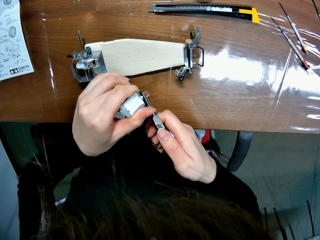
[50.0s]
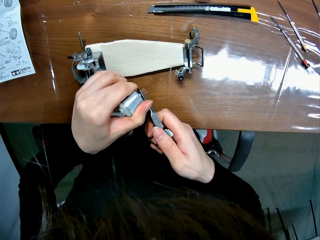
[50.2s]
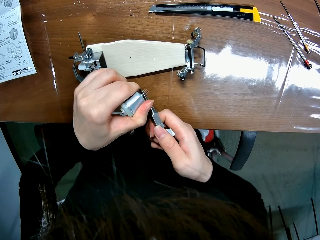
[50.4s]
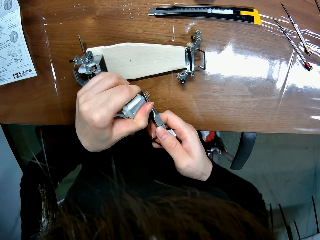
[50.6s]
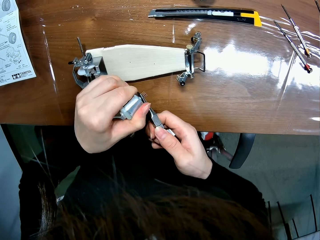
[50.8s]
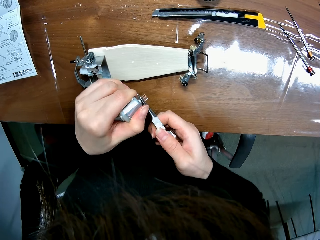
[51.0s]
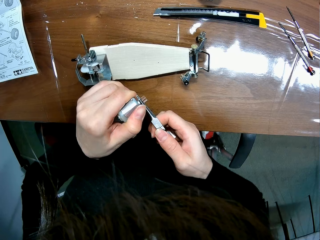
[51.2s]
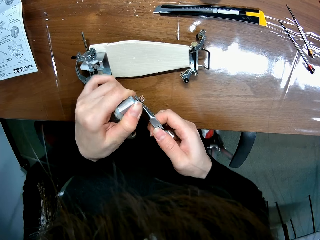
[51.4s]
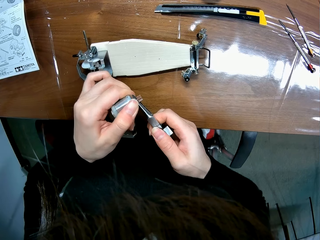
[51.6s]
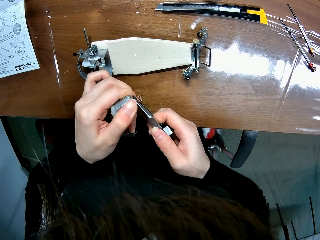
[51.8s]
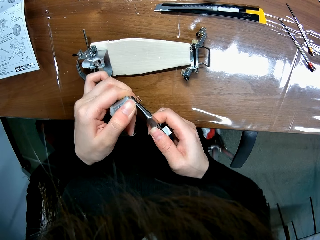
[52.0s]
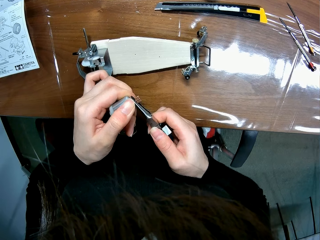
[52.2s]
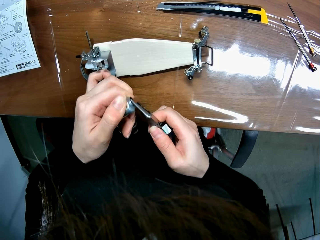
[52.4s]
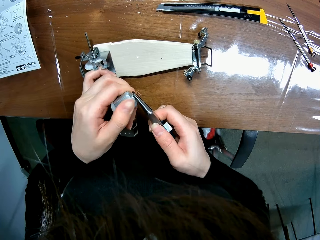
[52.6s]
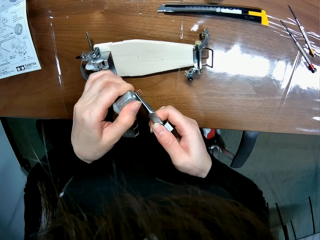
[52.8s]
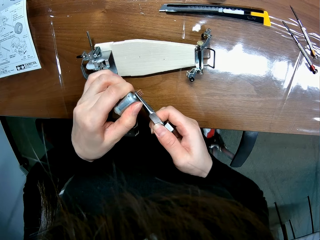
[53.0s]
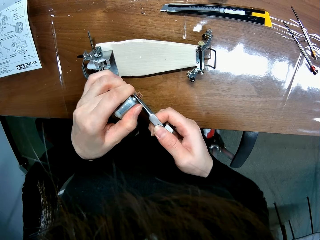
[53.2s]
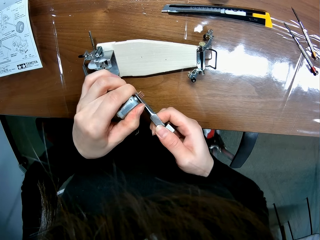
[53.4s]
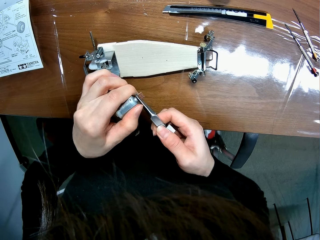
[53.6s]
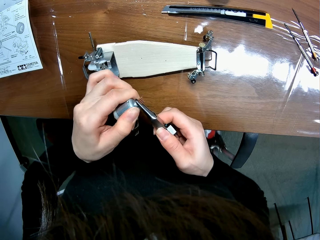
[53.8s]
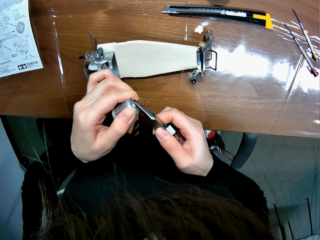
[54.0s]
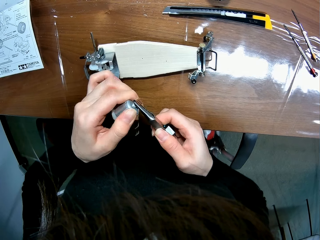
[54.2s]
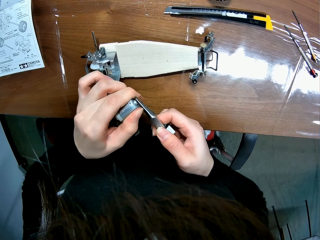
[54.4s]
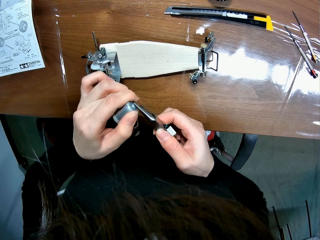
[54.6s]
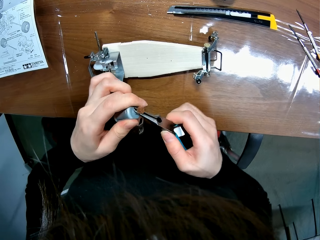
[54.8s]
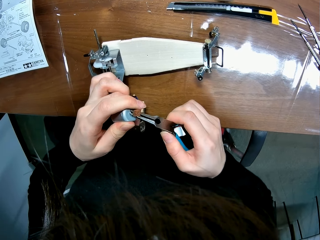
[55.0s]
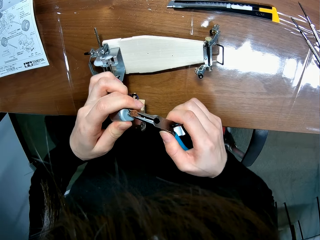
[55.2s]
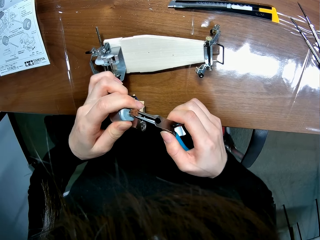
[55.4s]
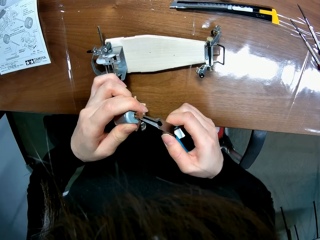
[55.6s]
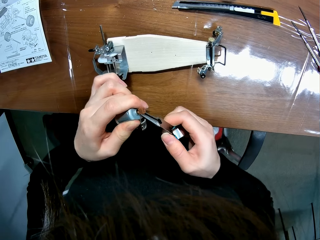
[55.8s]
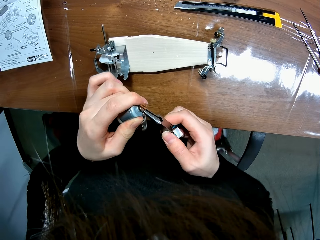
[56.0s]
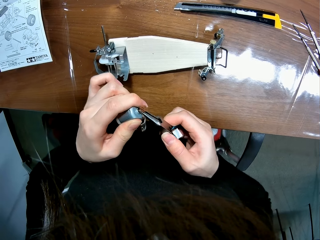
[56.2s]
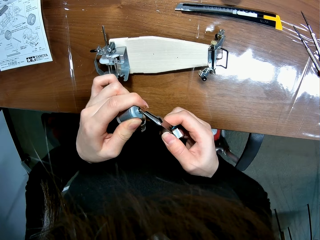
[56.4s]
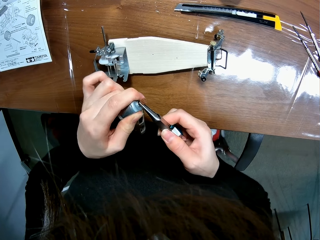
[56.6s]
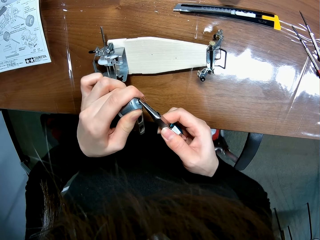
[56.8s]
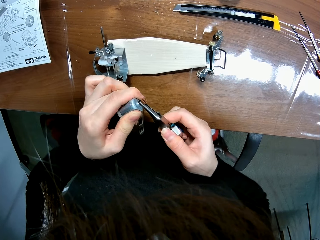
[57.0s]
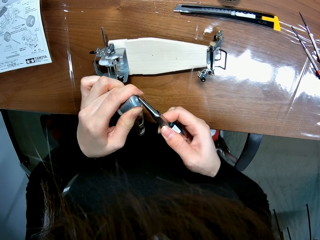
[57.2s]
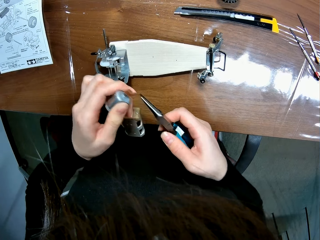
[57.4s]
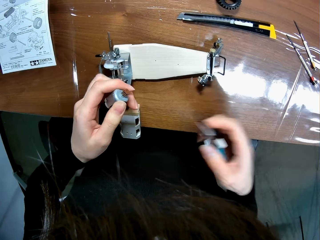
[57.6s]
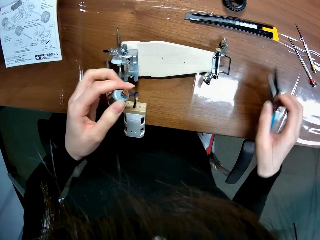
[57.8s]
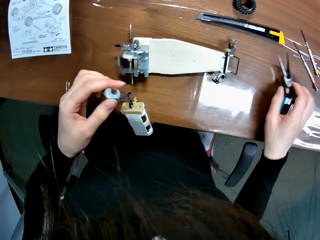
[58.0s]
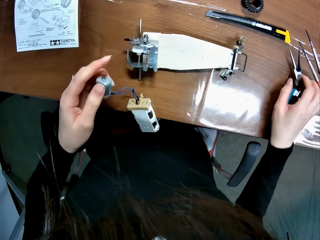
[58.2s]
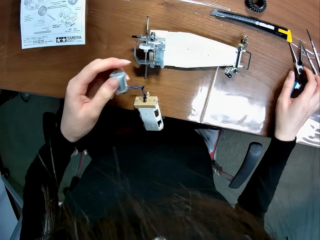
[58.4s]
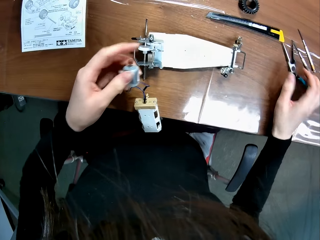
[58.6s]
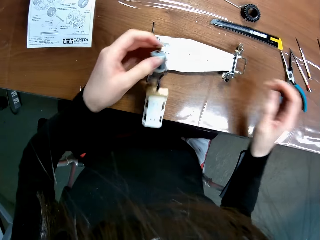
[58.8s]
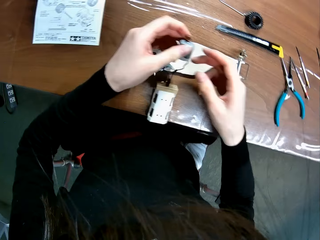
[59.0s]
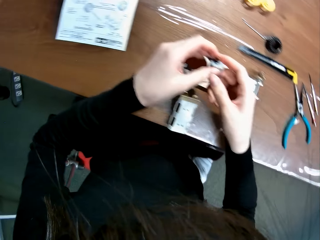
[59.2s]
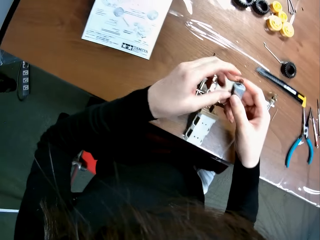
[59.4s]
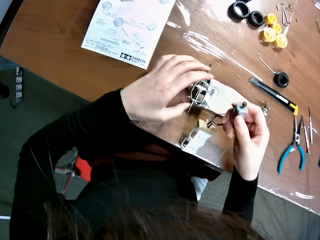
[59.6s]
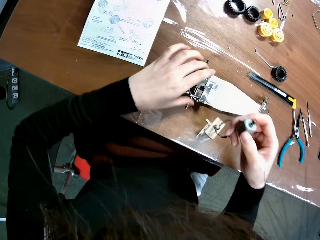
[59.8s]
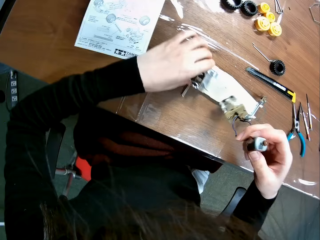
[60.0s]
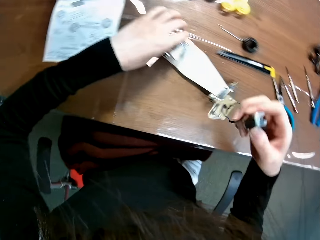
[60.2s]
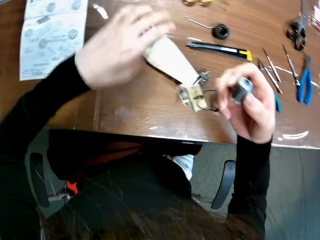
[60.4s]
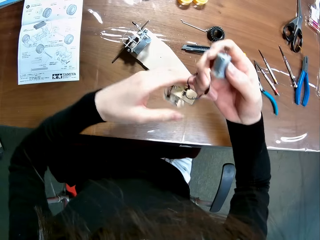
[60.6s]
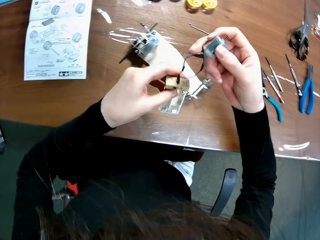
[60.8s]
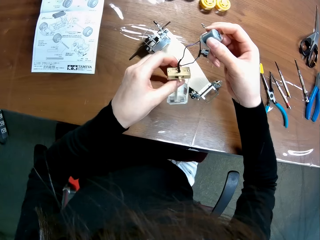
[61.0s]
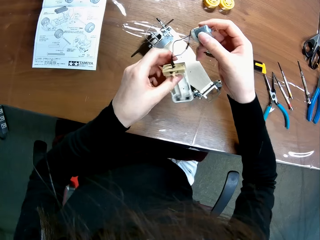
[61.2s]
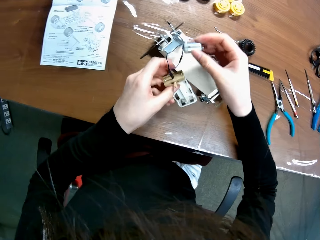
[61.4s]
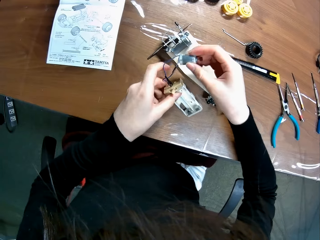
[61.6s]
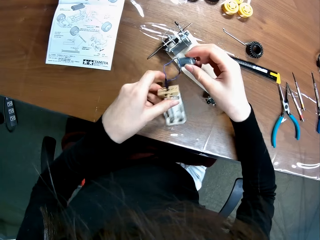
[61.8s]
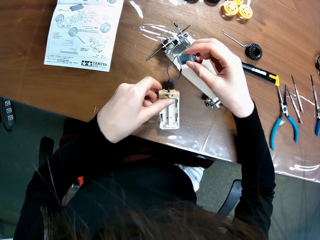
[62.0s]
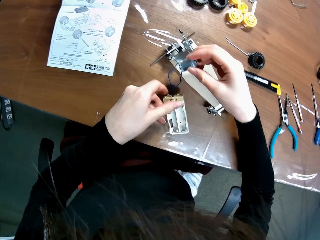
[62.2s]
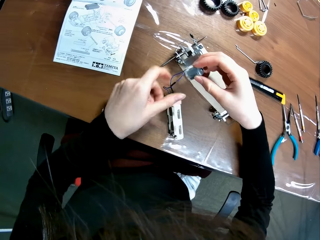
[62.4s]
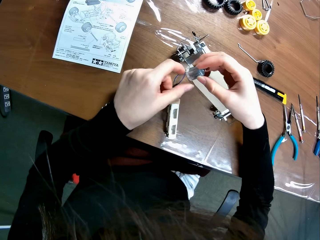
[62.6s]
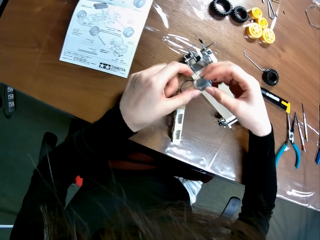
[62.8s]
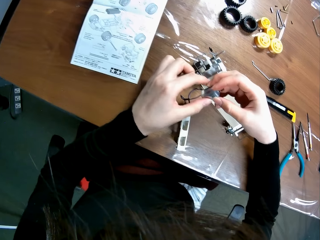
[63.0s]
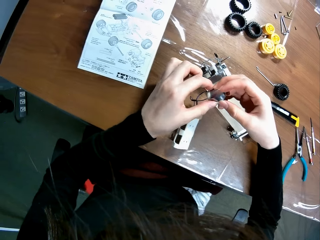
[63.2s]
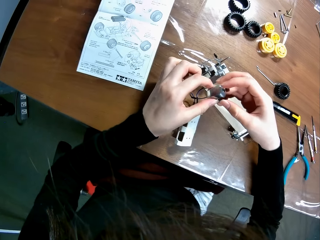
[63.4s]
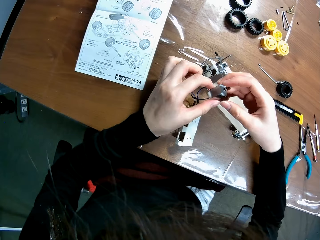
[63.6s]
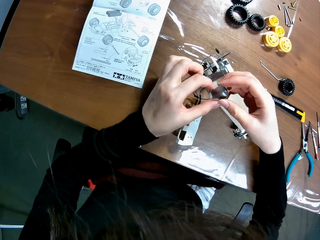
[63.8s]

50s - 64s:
The camera wearer drops the needle nose pliers on the table. He passes the motor from his left hand to his right hand. He adjusts the assembled race car. He moves the whole chassis. He holds the motor.

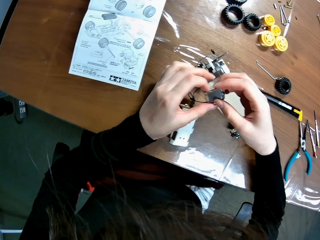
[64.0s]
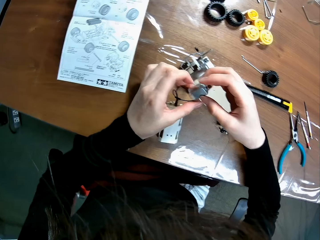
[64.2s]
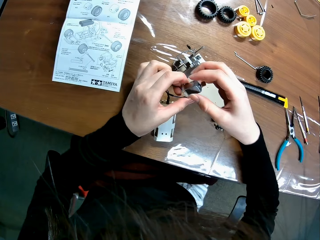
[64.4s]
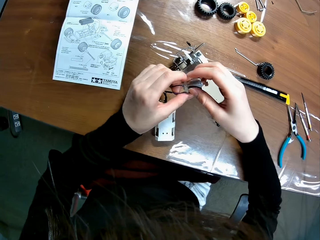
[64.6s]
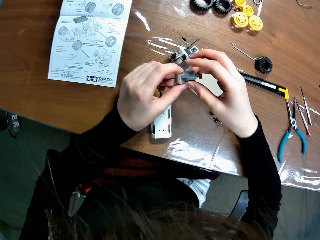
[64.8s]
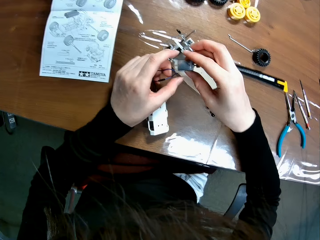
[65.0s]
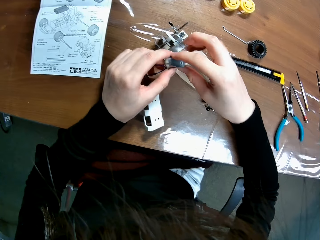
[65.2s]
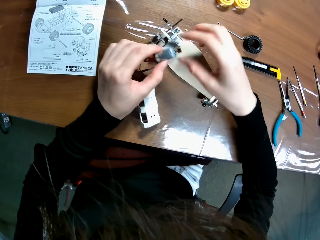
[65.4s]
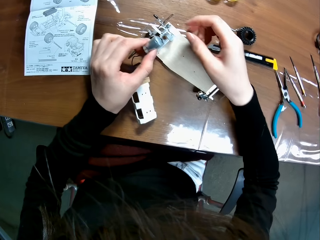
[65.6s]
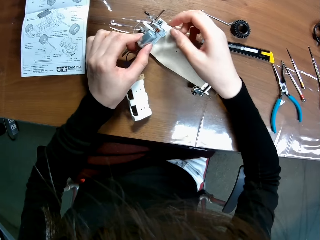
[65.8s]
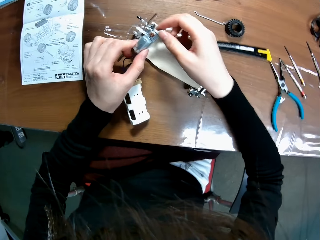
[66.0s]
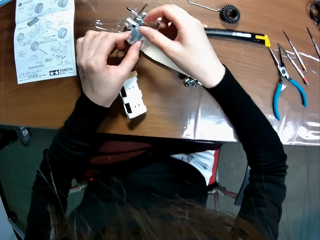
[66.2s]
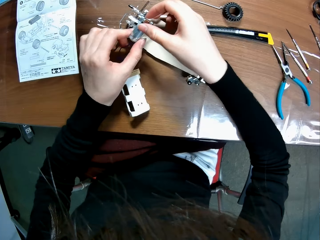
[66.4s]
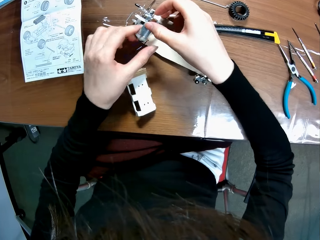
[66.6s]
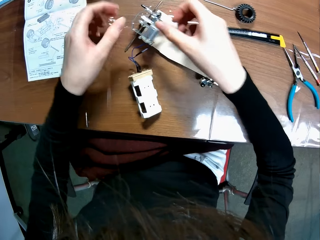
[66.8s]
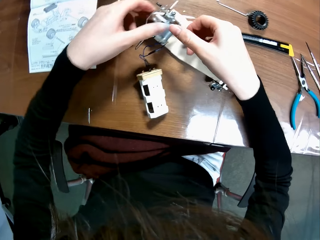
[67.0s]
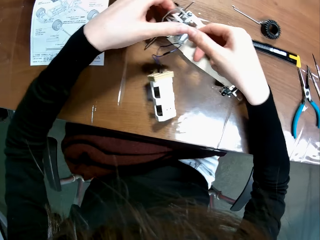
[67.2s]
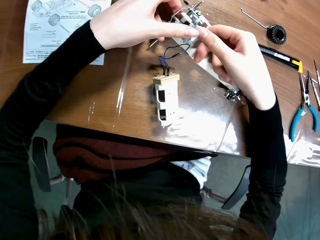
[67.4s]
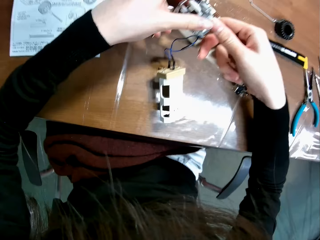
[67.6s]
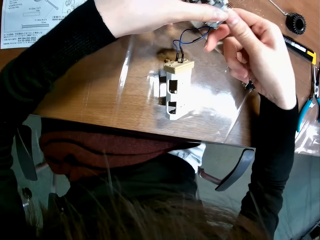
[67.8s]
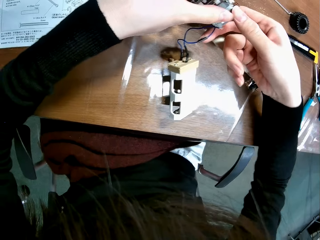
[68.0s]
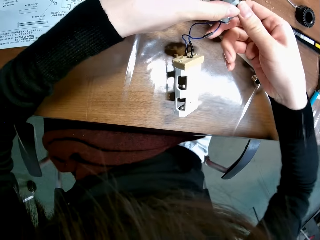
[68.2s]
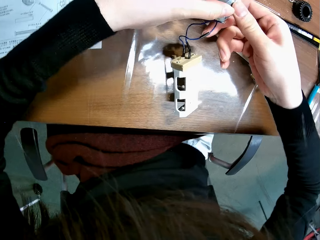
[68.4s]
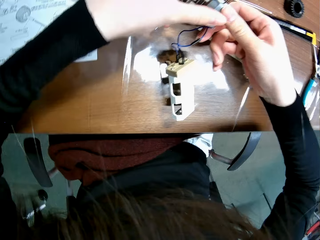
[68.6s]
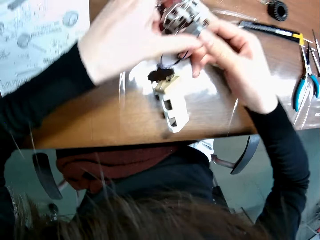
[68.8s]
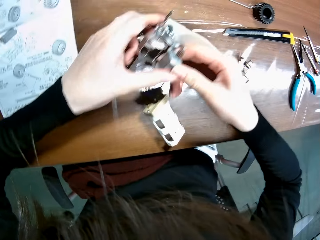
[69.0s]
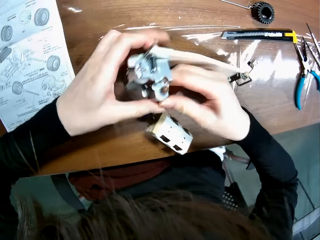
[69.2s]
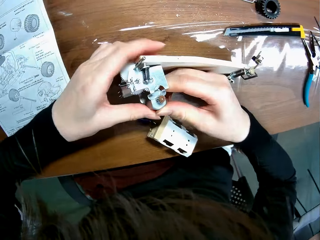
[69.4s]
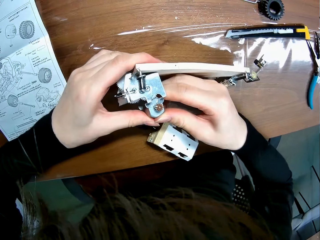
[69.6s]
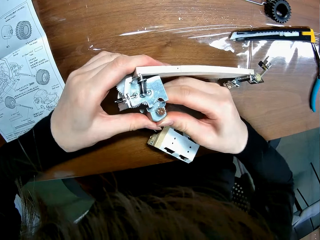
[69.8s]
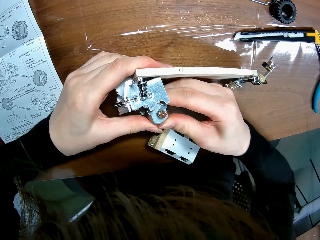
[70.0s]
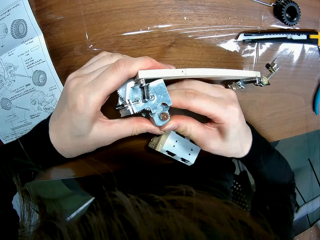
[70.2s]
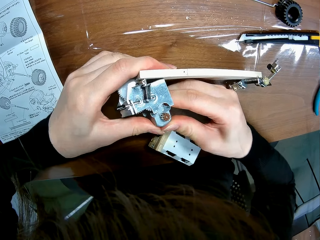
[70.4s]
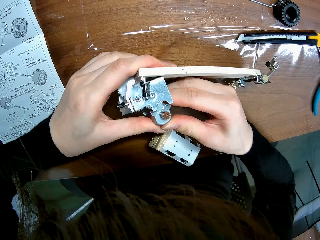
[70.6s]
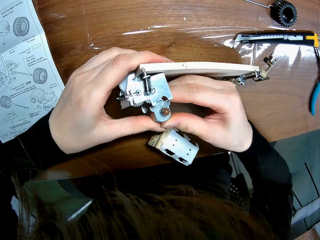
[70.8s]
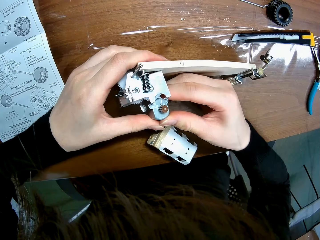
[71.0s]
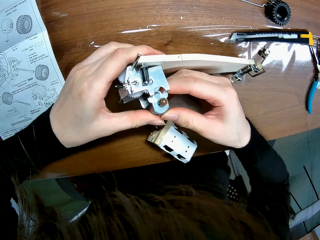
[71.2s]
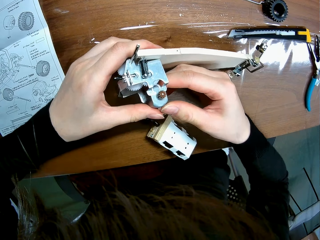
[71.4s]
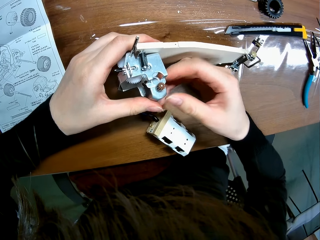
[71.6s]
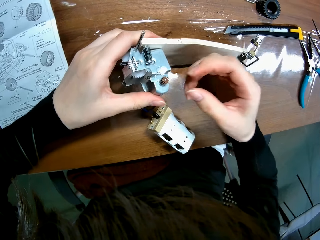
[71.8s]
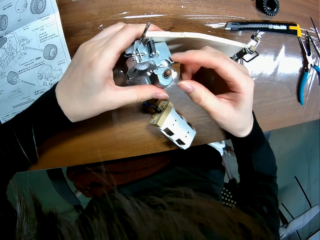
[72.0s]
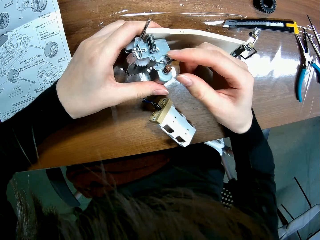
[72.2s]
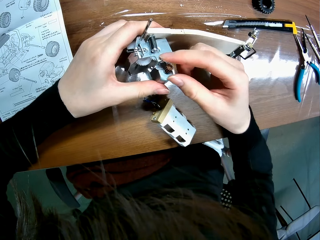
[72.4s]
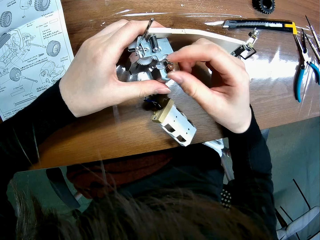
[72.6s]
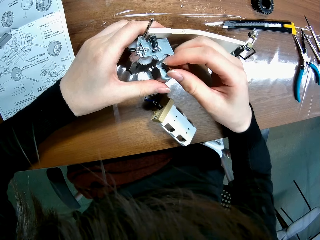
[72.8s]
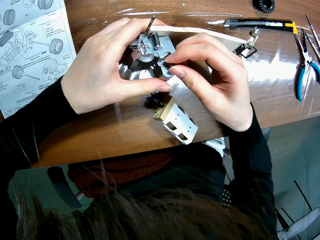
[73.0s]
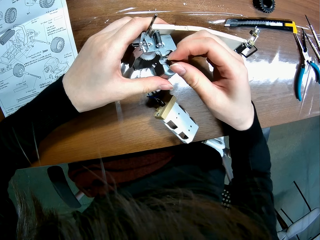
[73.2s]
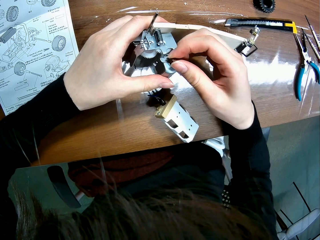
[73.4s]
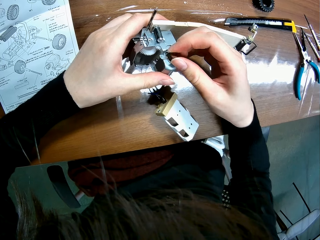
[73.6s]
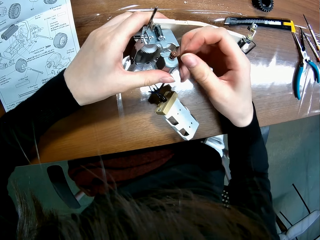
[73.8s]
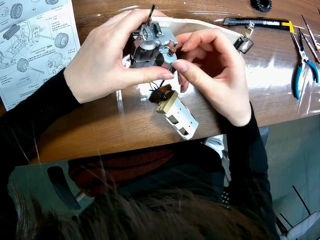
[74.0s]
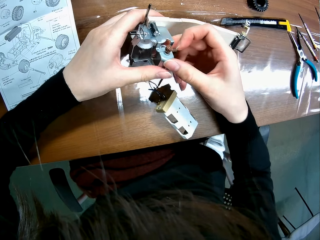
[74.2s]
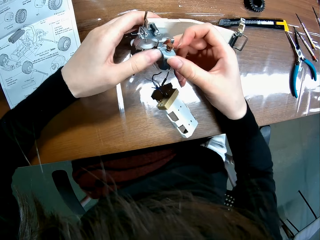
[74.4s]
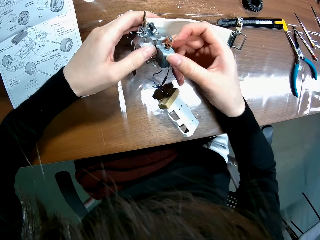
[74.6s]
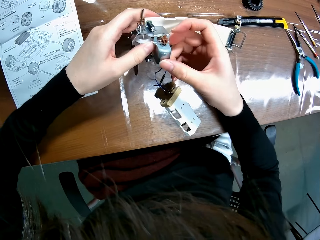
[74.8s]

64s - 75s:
The camera wearer puts the motor in the assembled race car. They fix the motor on the whole chassis. They adjust the screw of the motor with the hand. They tighten the motor lid.
